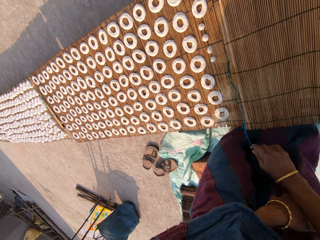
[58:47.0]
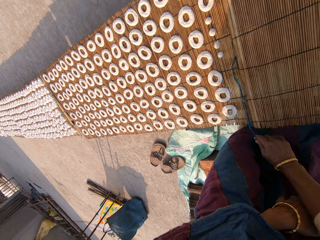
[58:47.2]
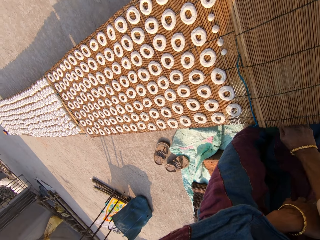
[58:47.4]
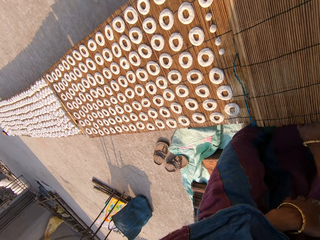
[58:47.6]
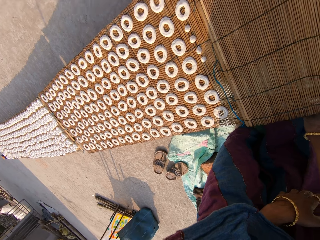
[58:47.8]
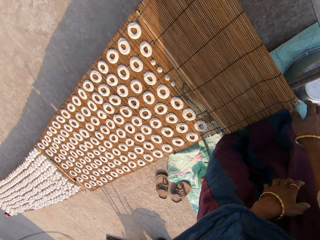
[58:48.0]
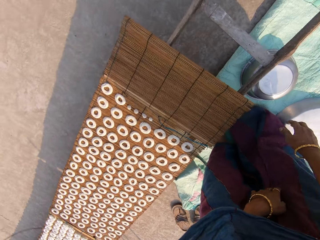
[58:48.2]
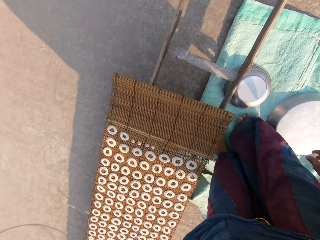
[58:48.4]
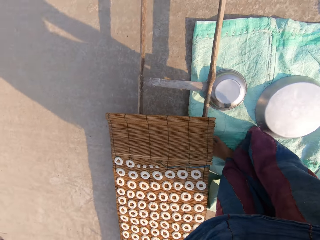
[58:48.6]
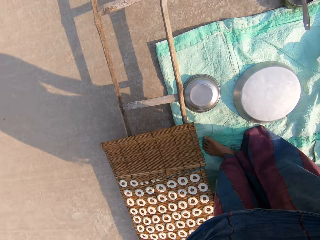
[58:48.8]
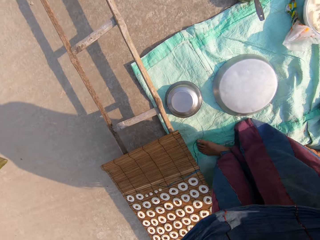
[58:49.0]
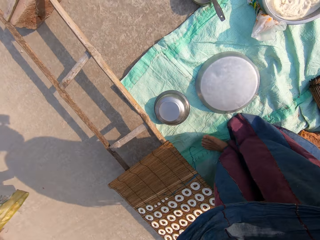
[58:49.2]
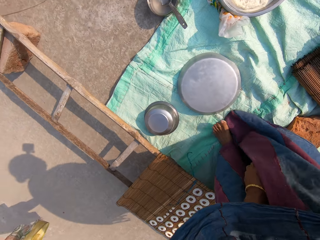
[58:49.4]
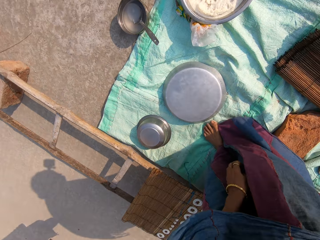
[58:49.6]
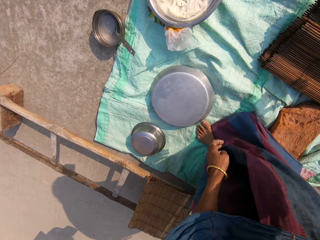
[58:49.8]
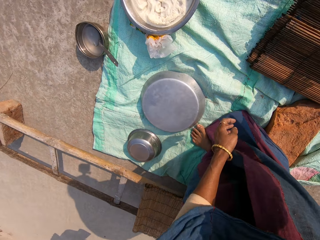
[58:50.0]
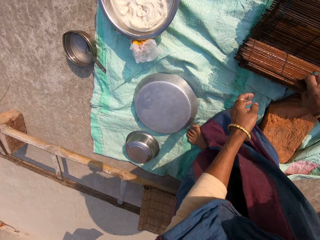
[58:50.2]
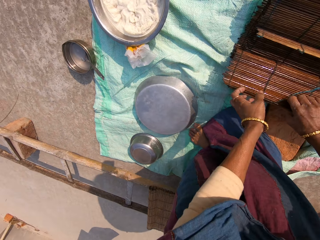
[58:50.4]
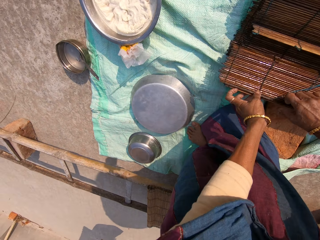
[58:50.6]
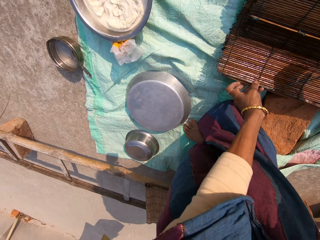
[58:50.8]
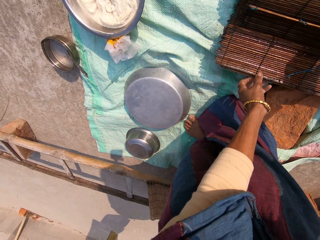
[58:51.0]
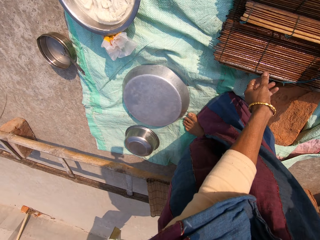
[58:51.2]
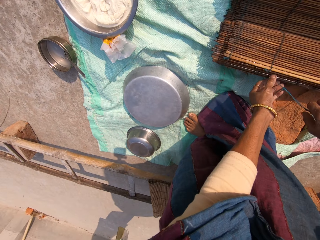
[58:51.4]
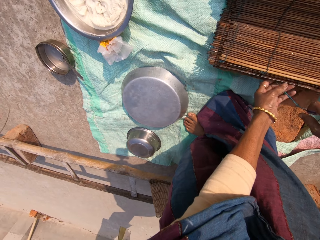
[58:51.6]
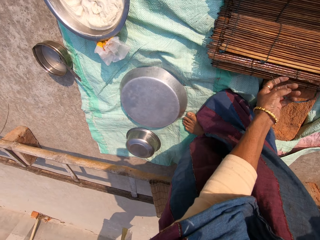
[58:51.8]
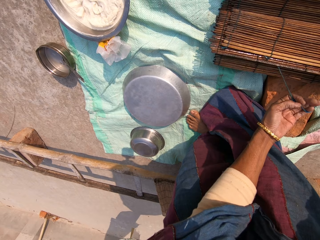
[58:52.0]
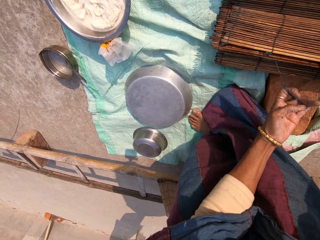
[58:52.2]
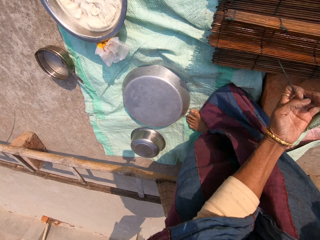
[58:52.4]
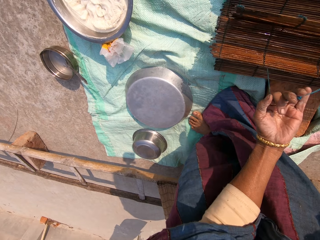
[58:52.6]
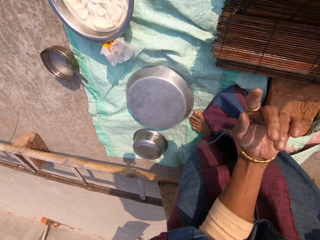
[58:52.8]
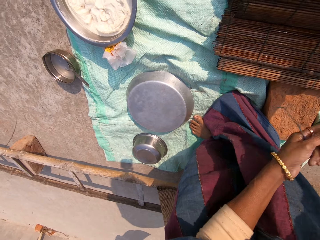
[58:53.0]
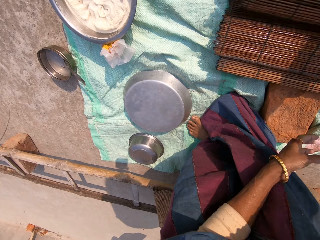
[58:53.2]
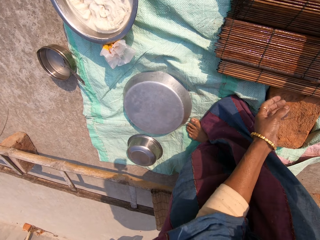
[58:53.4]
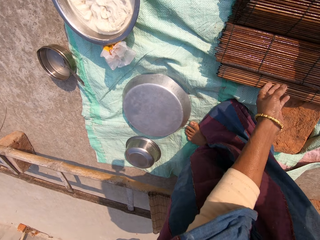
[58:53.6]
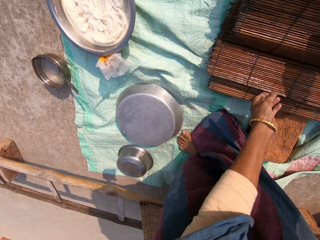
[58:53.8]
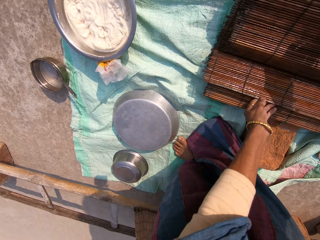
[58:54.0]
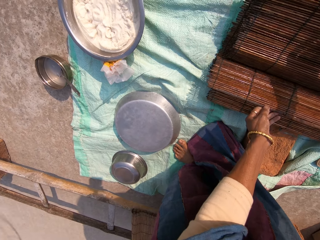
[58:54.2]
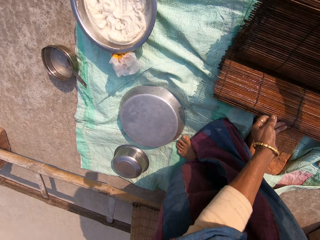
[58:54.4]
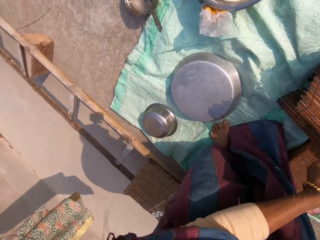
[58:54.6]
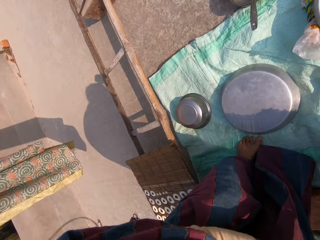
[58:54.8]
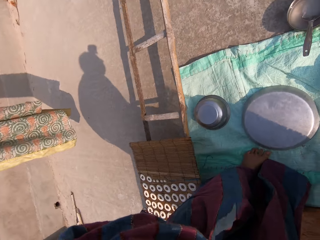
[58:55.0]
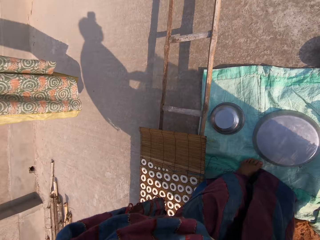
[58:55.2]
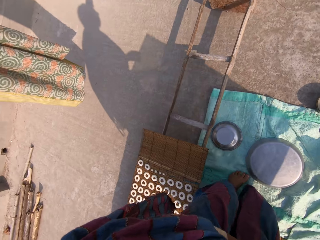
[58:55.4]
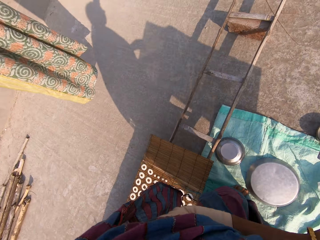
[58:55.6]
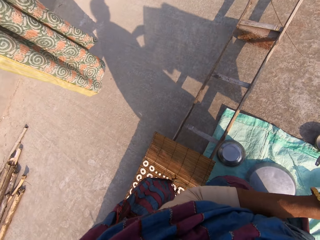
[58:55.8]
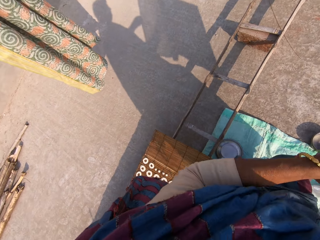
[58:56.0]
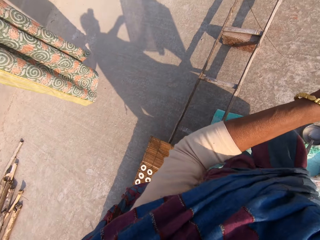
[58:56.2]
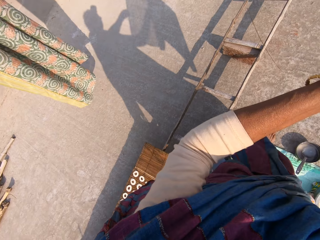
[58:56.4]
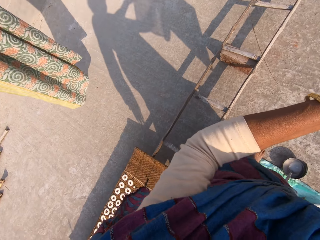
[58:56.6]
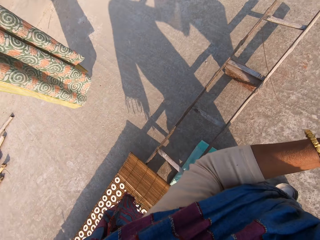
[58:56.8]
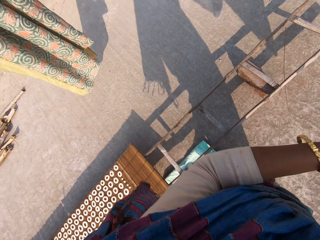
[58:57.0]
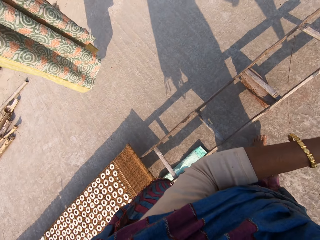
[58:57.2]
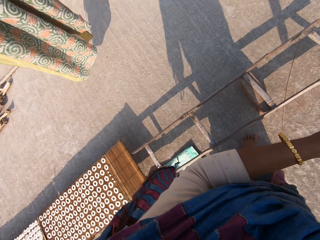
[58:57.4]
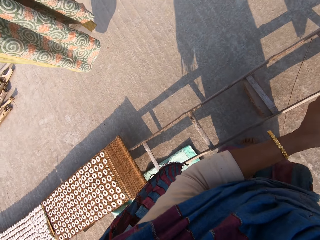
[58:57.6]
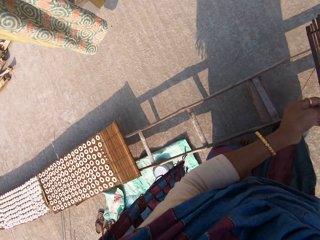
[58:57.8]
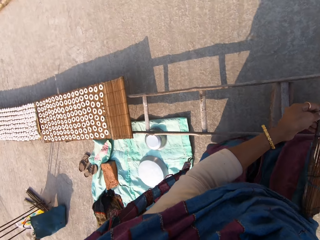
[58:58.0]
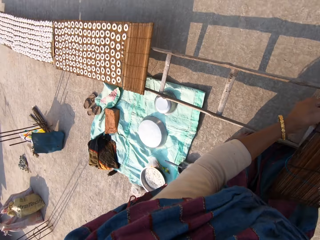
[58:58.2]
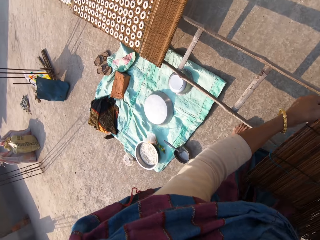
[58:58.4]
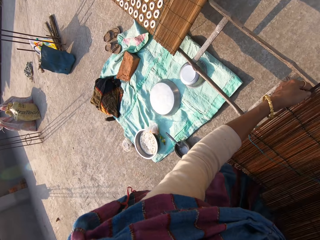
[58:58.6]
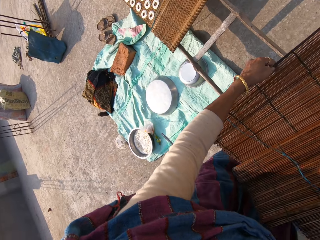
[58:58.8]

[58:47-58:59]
The camera wearer turns. They pick a mat from the ground with both hands. They remove a string from the mat. They pick the mat. They move next to something.

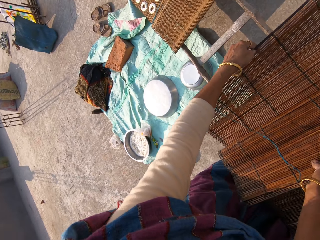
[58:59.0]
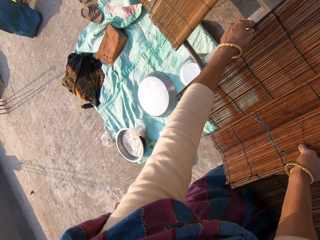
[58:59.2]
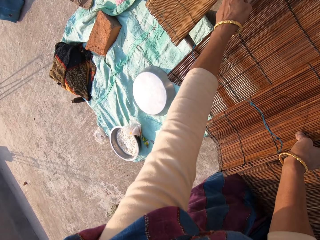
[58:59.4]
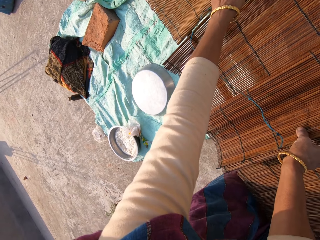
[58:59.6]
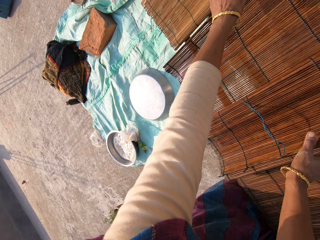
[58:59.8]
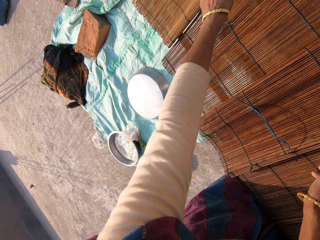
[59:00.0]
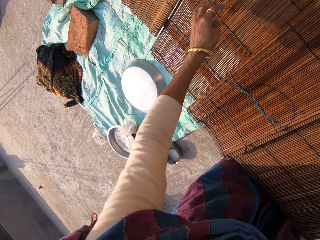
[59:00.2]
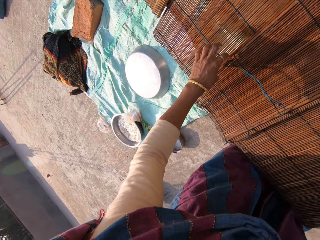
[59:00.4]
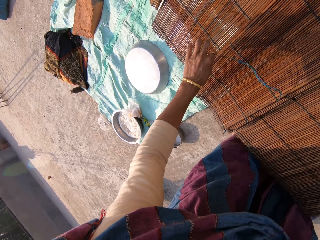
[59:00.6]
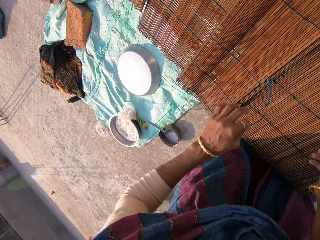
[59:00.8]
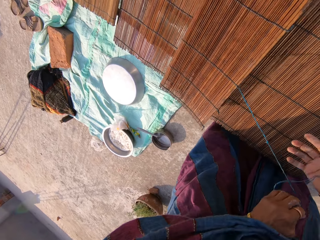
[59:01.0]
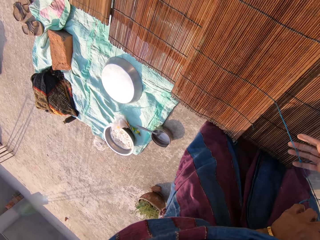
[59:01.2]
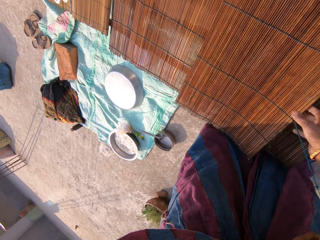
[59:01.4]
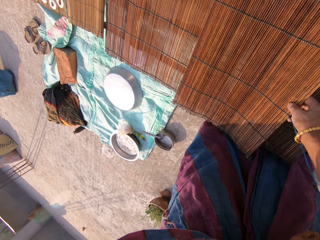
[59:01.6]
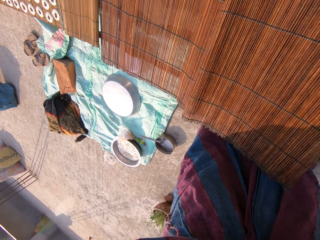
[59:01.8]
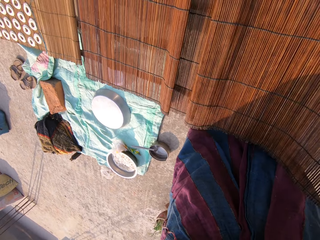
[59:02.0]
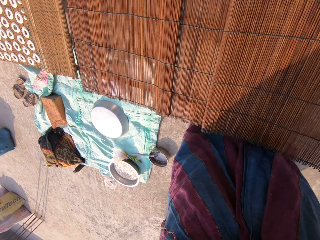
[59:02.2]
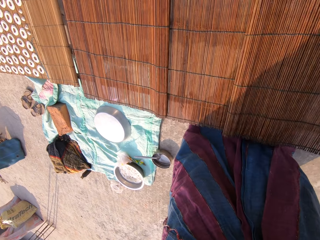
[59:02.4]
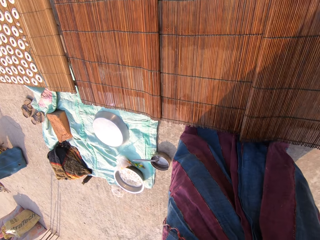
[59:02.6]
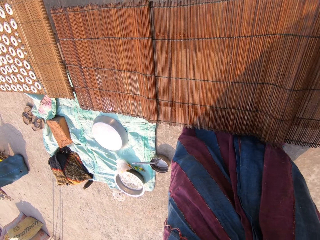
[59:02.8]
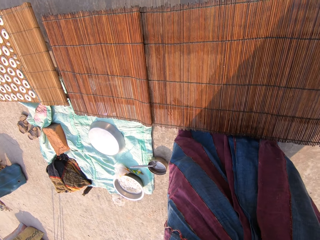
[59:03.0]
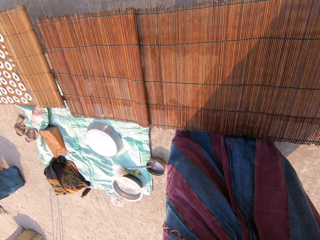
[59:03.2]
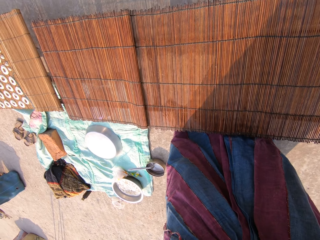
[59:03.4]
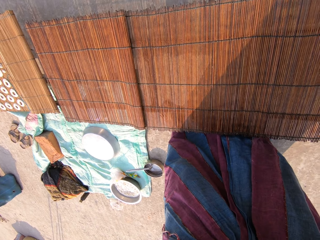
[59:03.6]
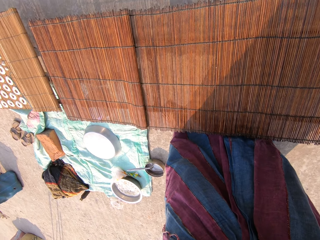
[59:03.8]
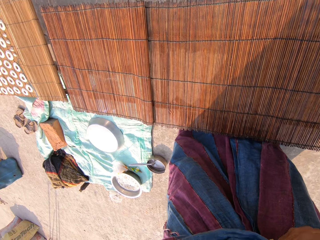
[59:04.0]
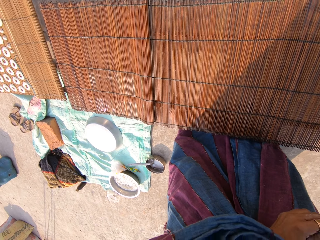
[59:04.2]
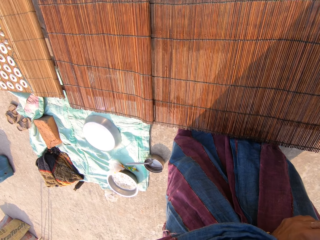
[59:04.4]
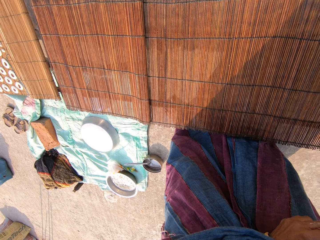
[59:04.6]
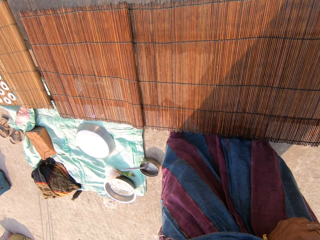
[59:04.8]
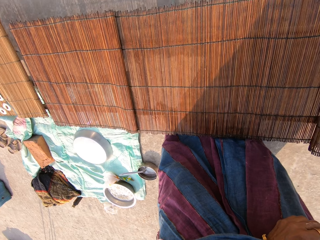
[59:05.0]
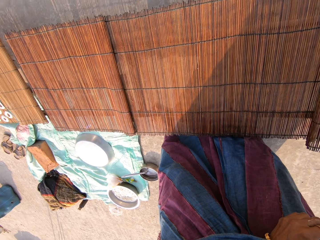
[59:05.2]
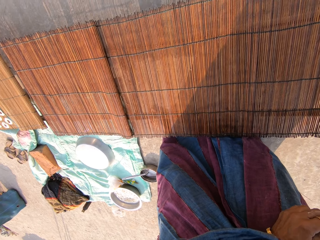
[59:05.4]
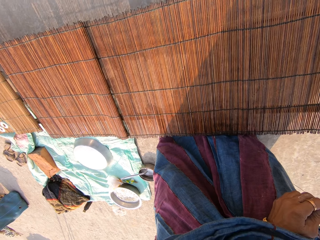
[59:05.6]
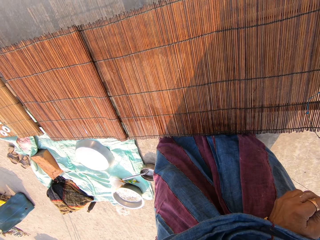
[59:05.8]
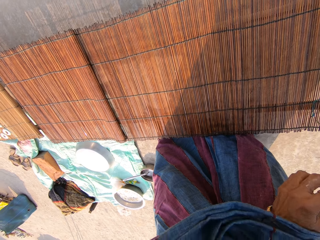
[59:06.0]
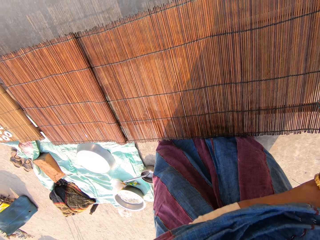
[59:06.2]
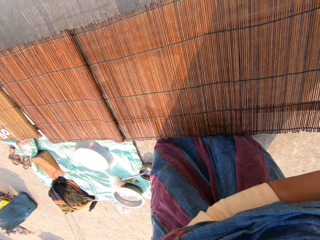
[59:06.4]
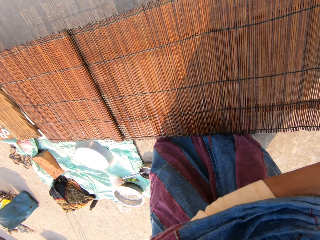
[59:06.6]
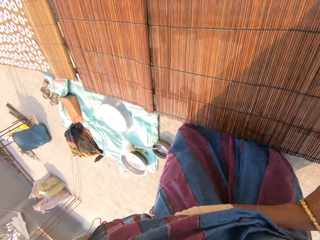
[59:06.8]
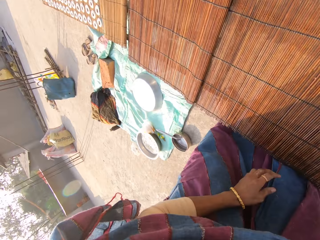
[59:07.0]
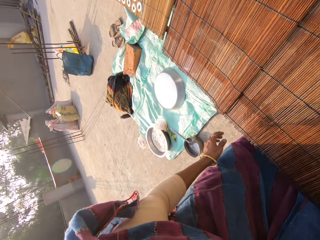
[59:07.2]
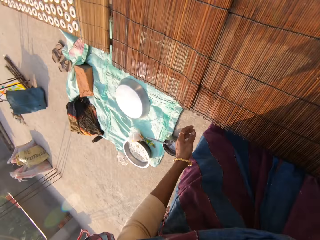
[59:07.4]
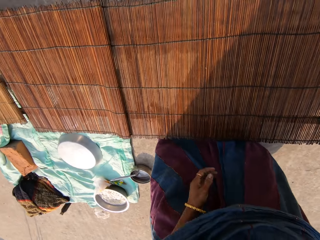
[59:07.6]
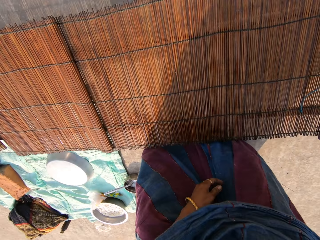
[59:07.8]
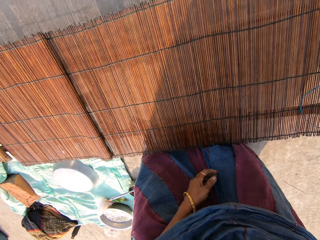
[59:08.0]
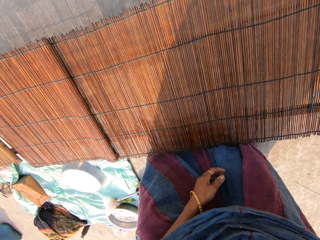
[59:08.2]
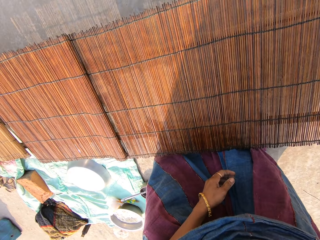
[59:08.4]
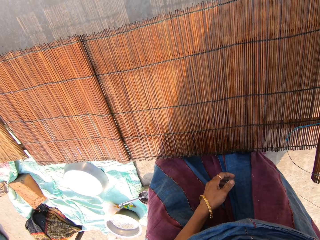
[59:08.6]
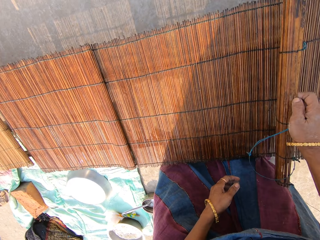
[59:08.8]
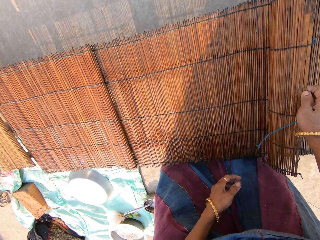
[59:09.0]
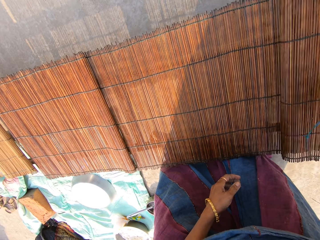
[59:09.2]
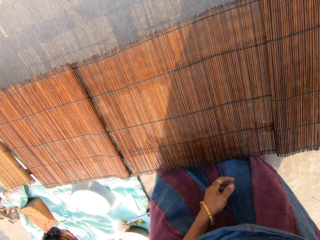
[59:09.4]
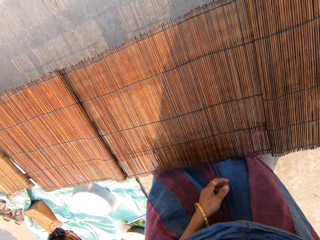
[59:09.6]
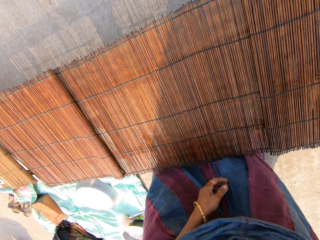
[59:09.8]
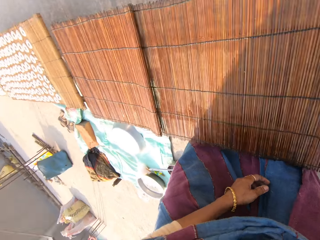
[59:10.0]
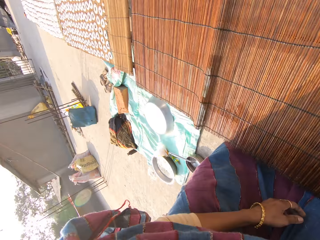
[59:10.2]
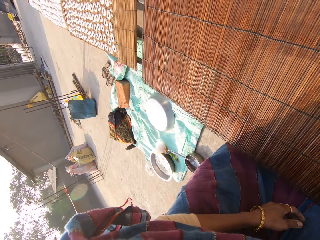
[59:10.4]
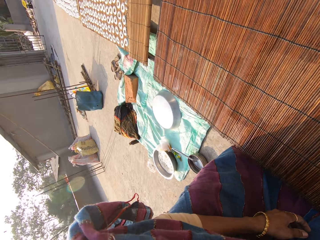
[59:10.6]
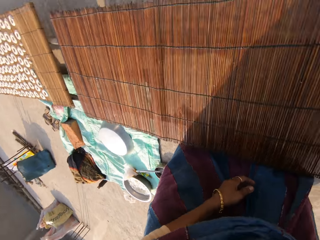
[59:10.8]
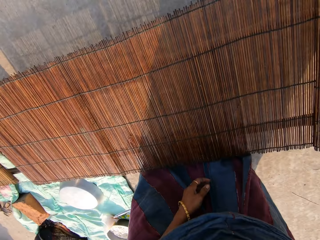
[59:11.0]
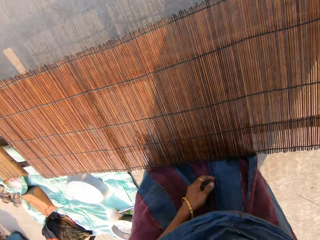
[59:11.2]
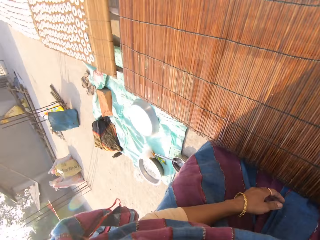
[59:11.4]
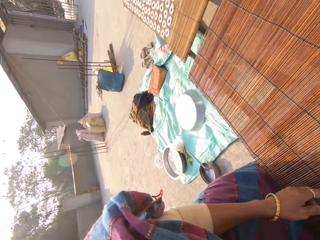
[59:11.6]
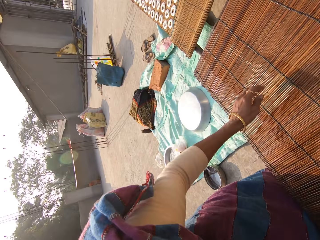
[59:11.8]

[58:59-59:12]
The camera wearer spreads the mat on the ladder with both hands. They hold the string on the mat. They spread the mat. They look around the mat.
